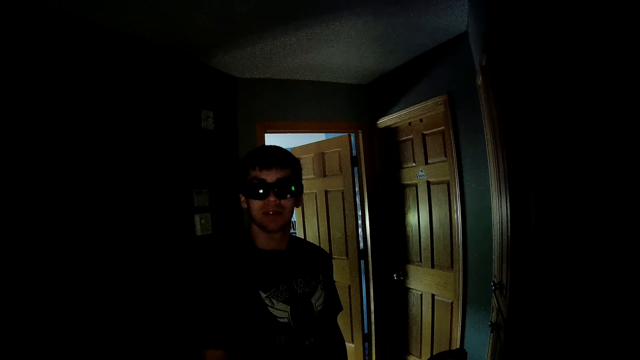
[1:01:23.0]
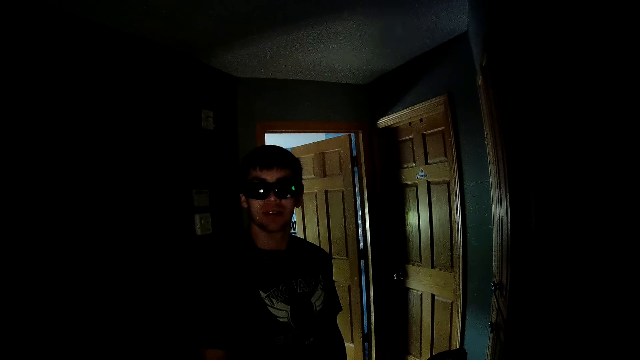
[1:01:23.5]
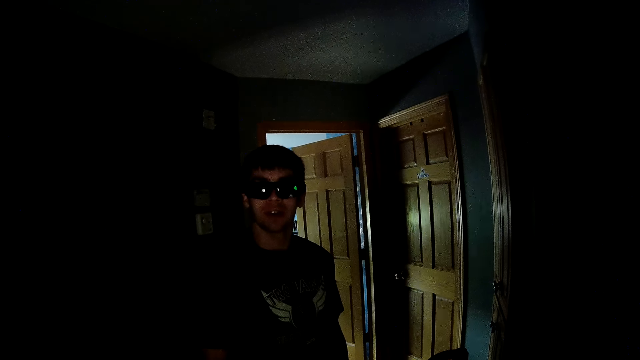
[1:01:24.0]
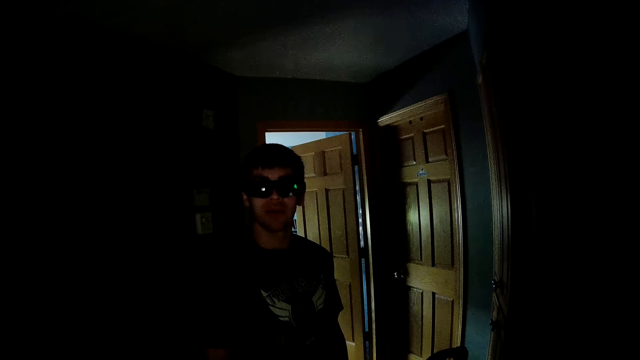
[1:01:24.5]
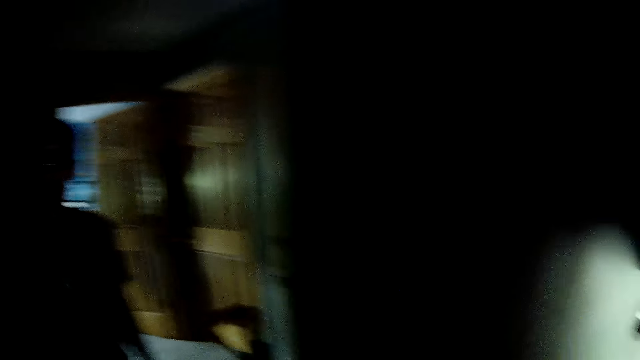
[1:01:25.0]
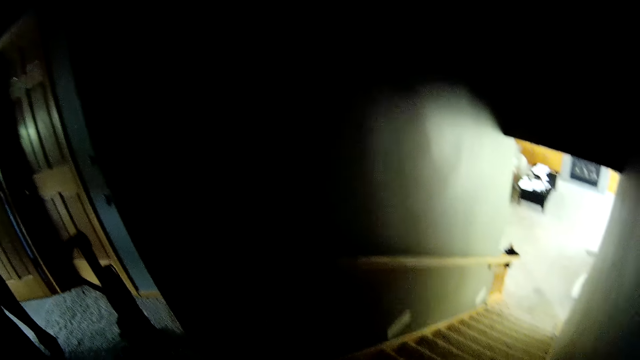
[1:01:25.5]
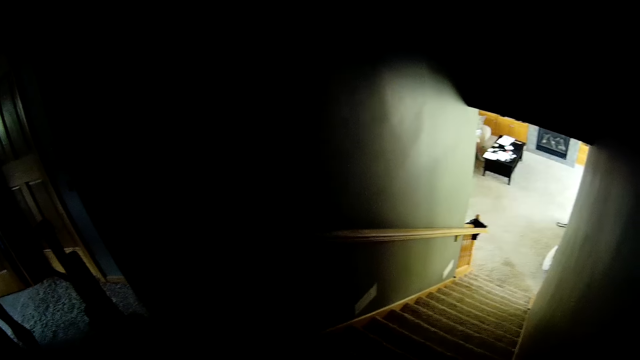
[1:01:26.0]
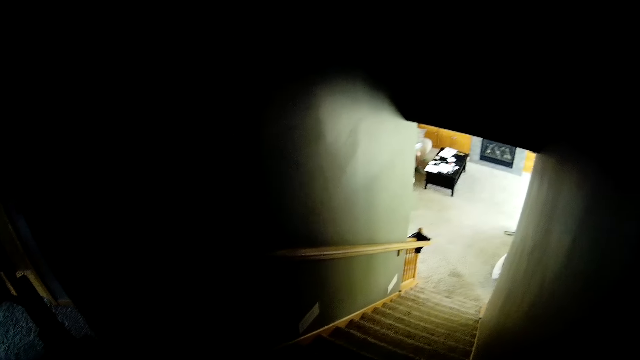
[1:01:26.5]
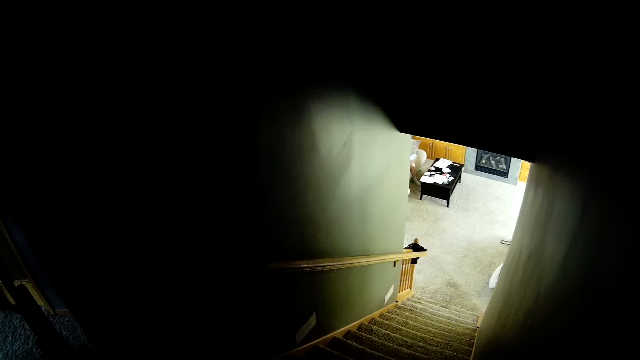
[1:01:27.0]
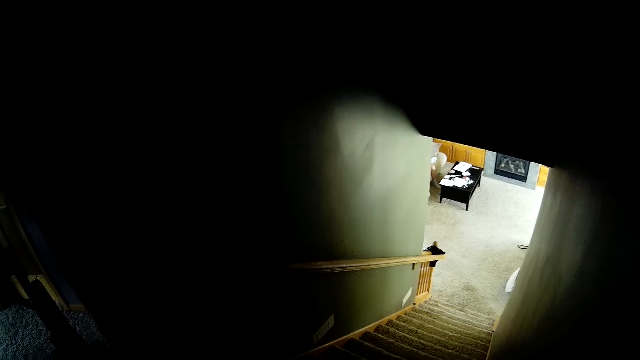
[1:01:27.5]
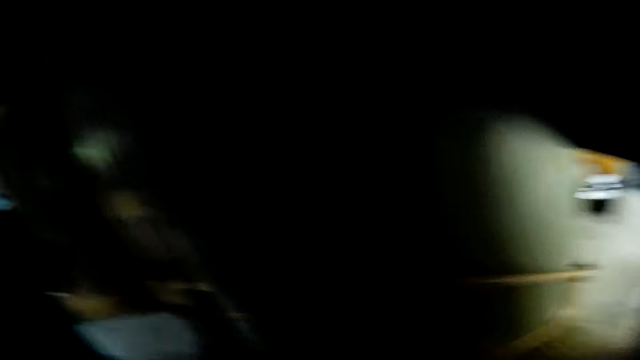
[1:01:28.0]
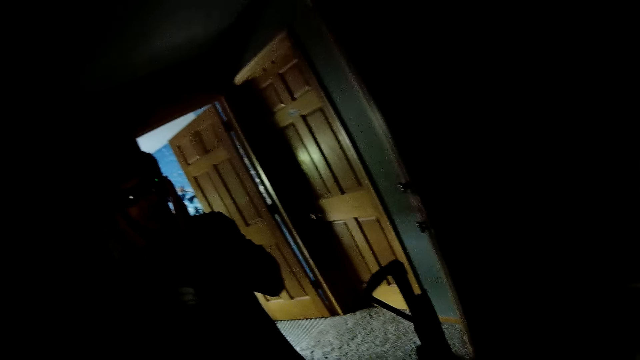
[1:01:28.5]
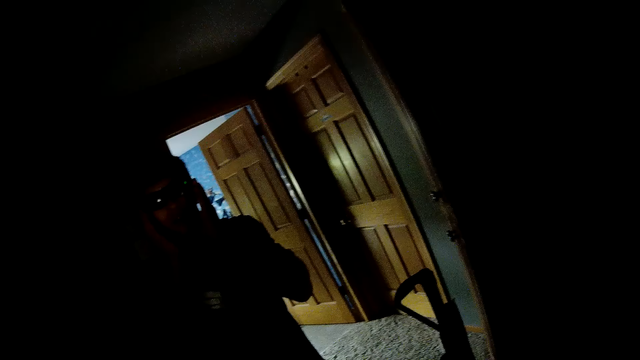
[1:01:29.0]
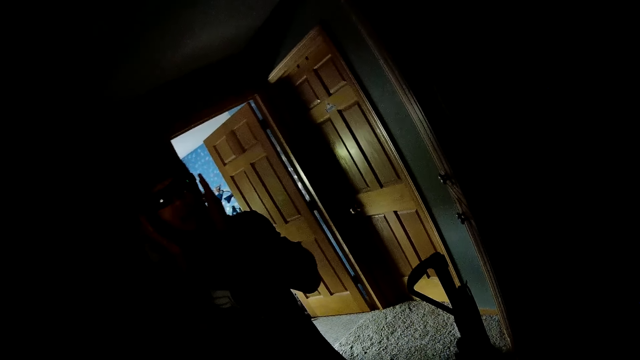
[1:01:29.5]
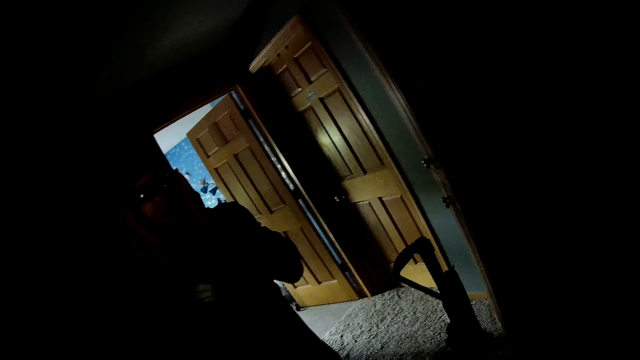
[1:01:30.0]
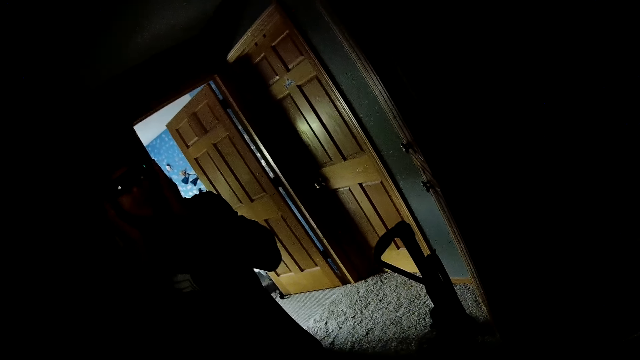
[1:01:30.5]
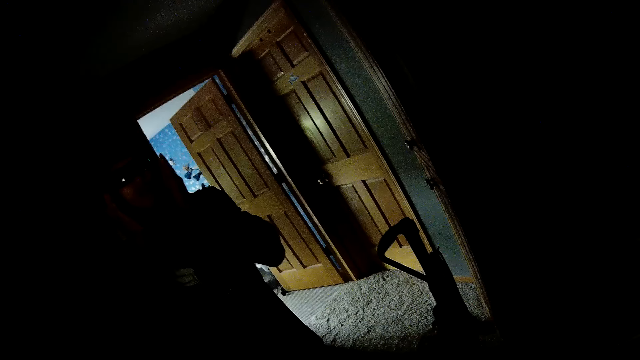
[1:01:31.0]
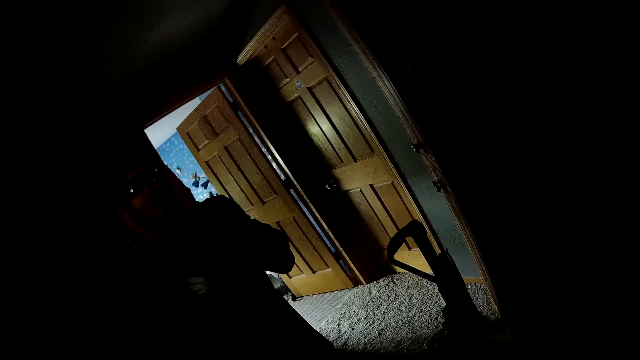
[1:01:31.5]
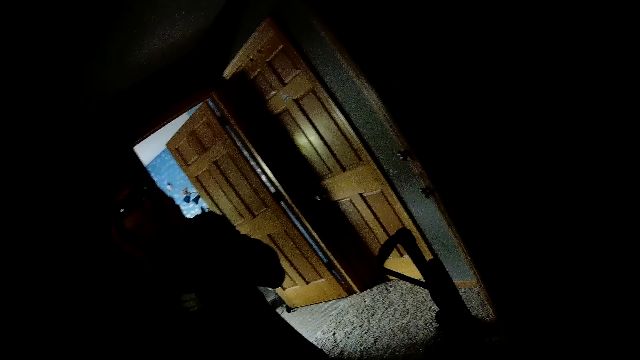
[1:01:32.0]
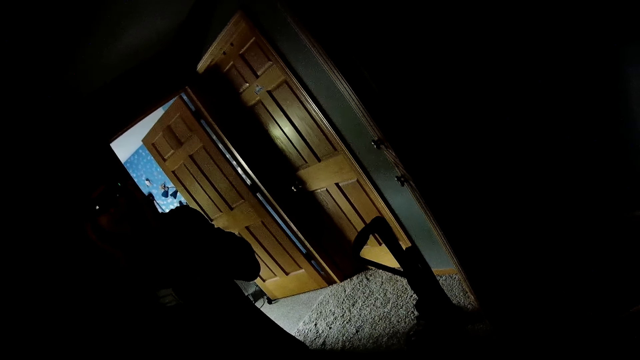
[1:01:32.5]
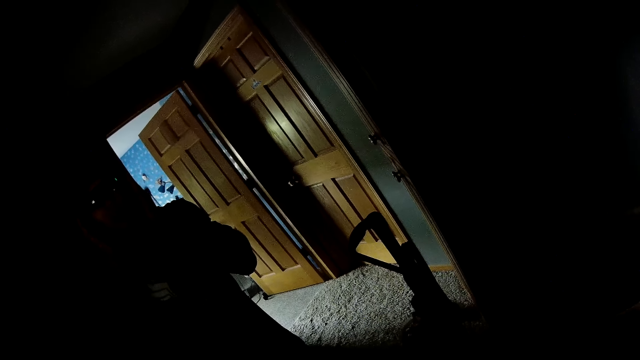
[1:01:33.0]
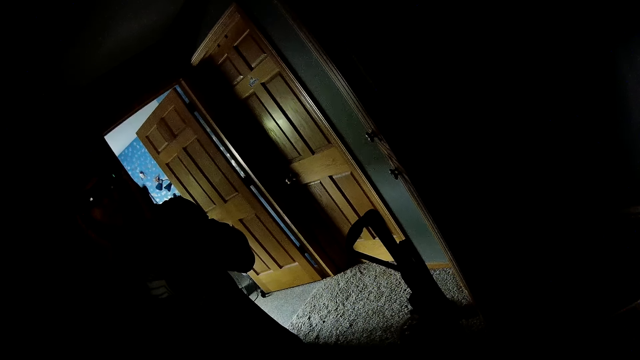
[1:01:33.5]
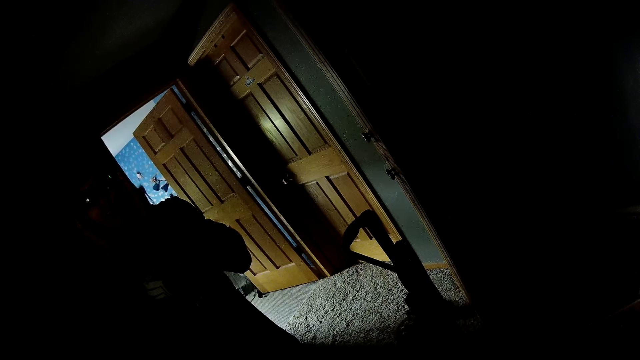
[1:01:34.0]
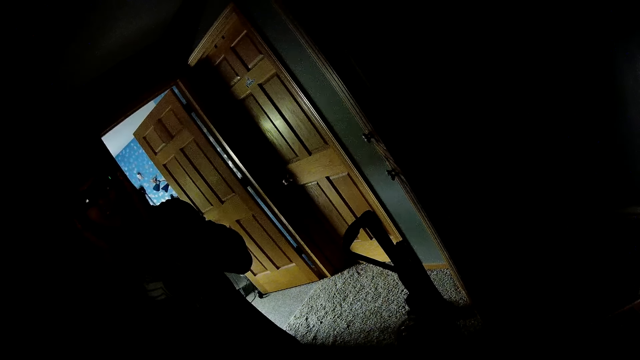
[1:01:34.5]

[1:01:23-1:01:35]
The camera wearer looks around the apartment. The man looks around. The camera wearer stares at the man.

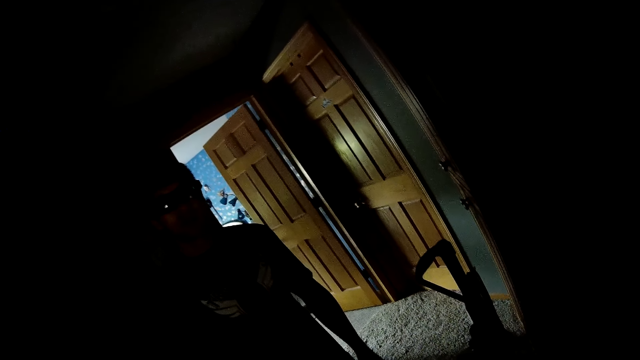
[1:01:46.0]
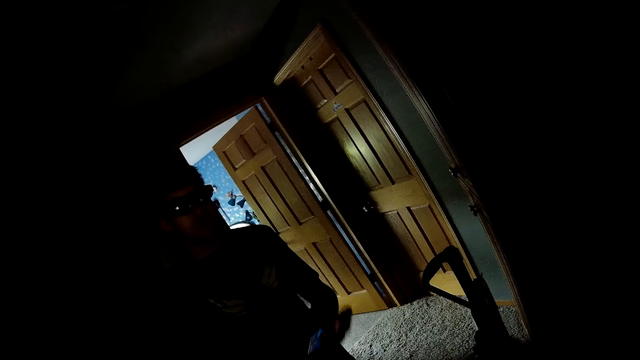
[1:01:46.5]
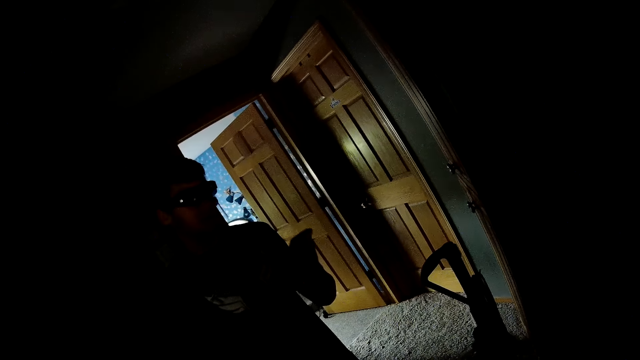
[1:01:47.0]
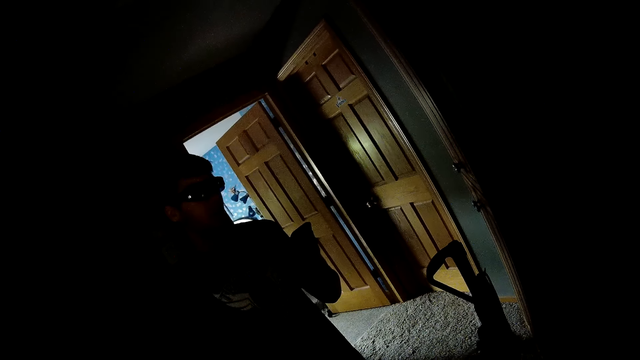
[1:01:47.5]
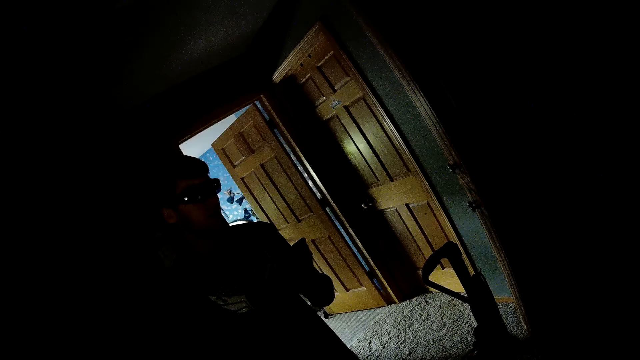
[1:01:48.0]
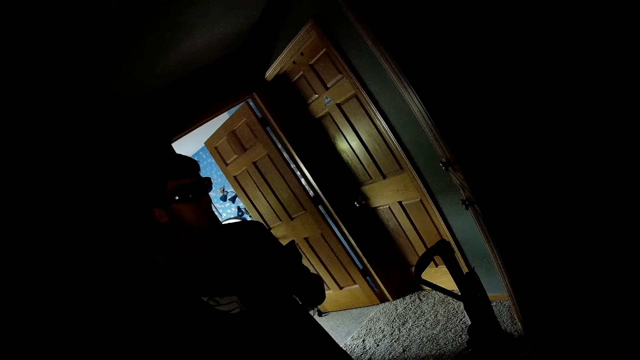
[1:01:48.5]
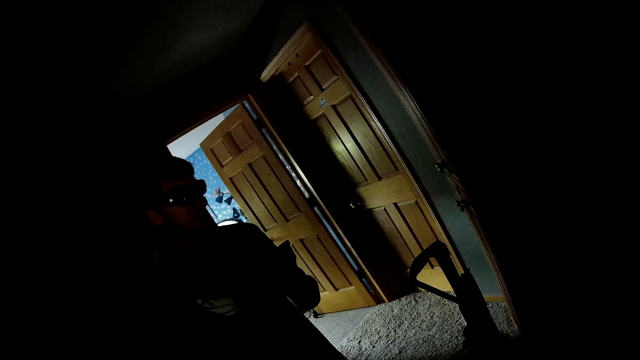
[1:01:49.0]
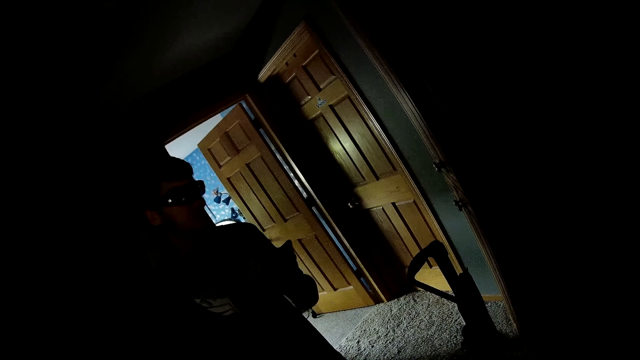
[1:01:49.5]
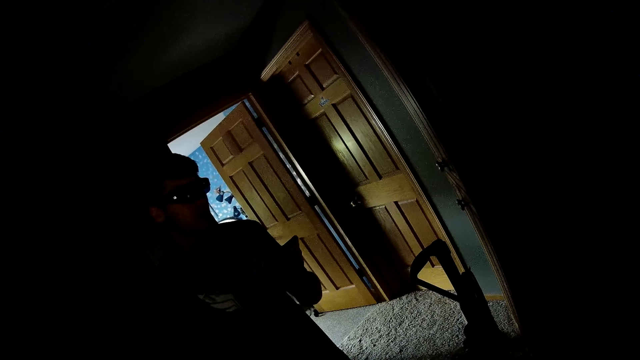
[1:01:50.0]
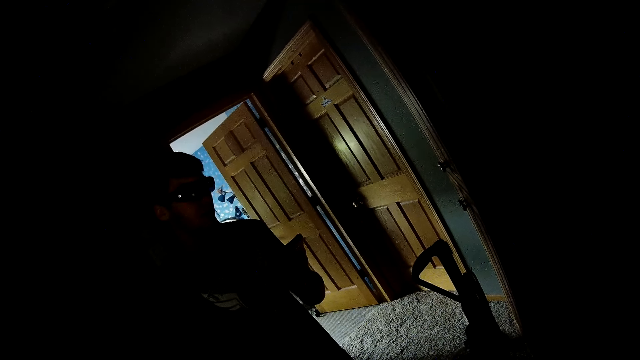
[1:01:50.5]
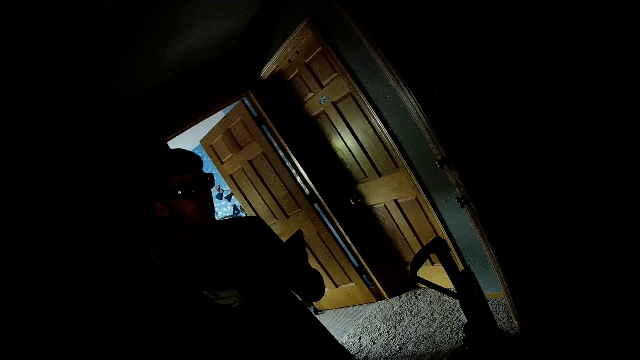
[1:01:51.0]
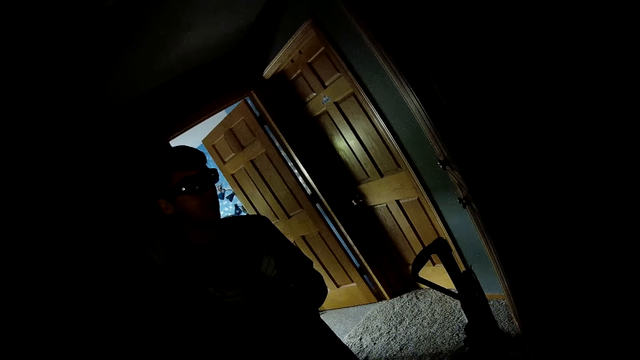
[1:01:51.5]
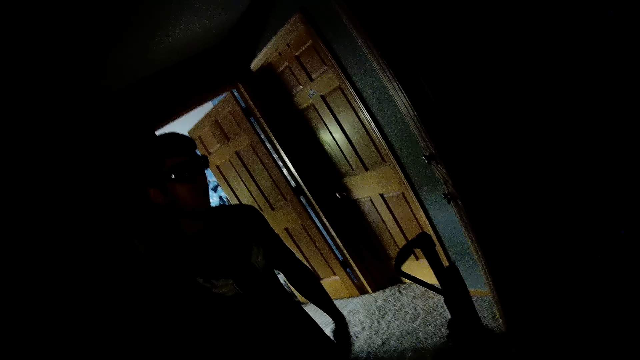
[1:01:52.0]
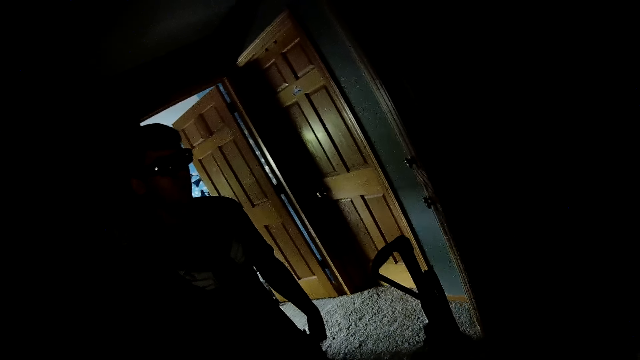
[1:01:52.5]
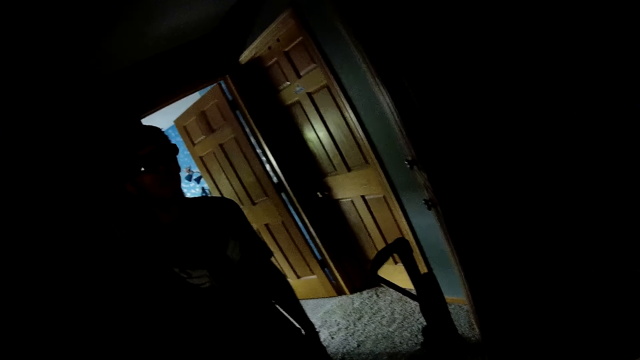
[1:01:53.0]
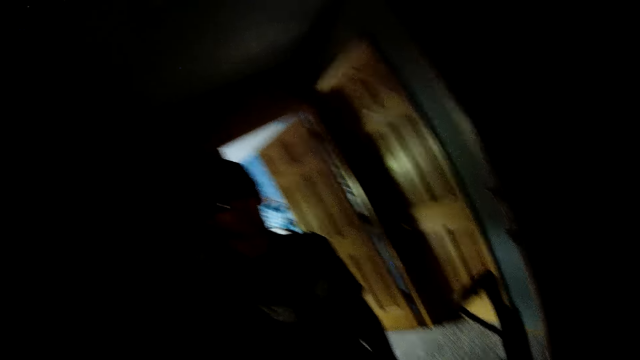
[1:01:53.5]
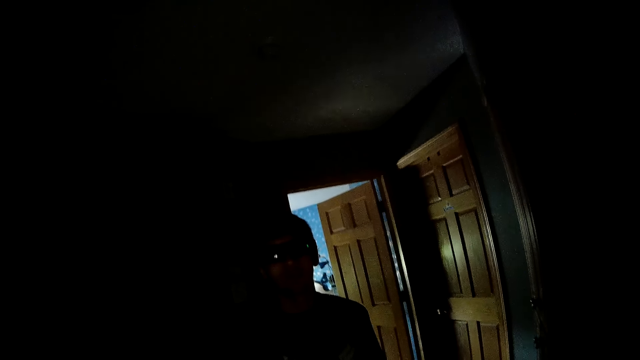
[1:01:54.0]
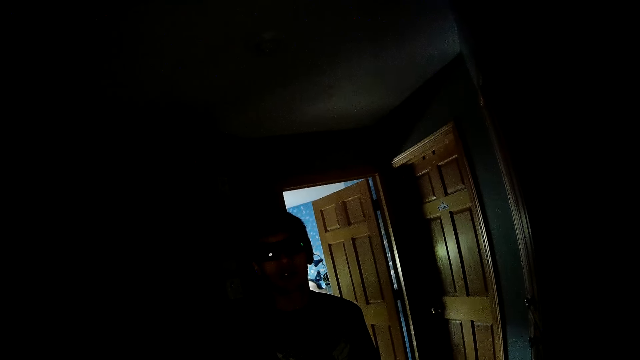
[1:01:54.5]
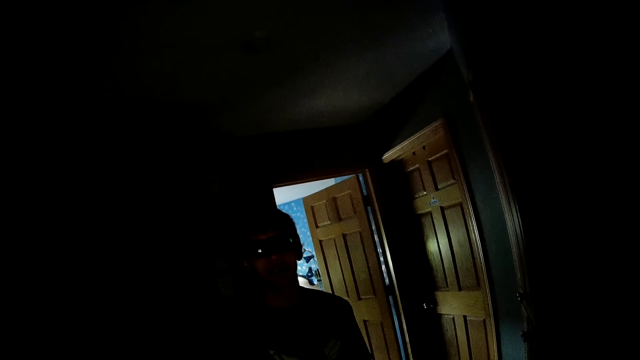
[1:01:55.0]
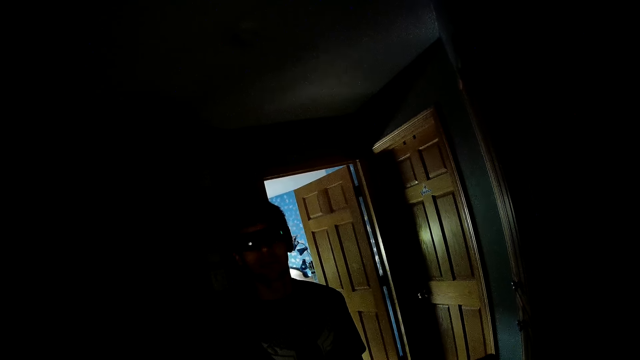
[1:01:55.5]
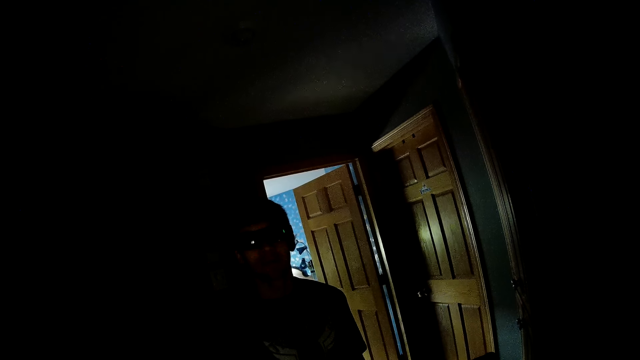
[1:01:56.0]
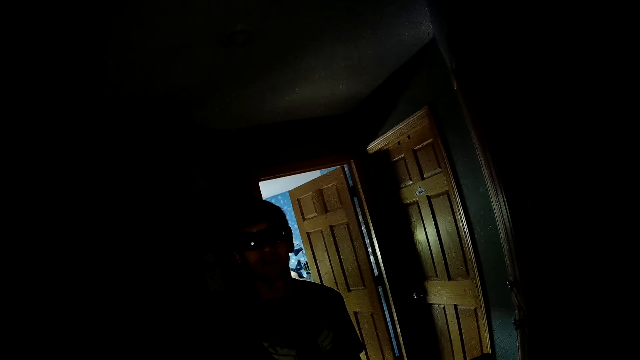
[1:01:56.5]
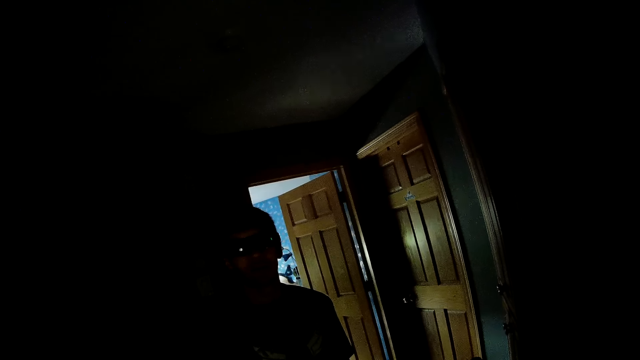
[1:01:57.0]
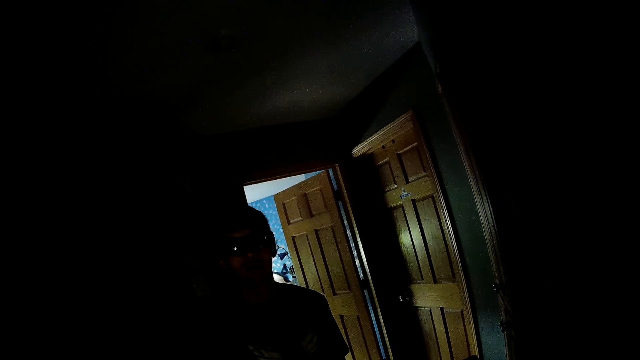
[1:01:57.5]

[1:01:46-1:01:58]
The camera wearer discusses with the man. The man looks at his phone and puts his phone in his pocket. The camera wearer discusses with the man.
